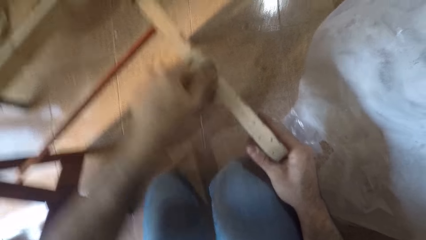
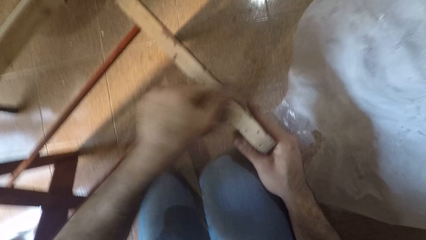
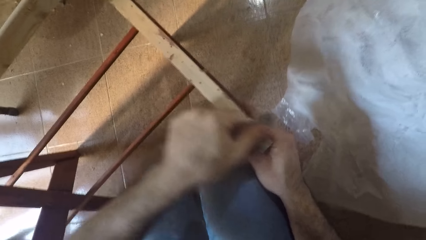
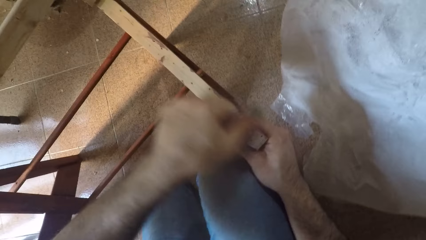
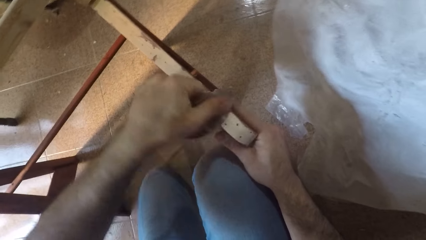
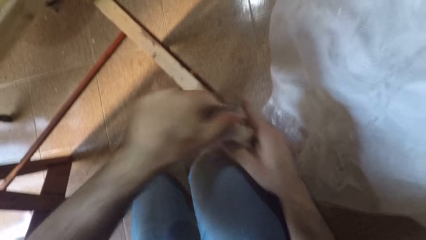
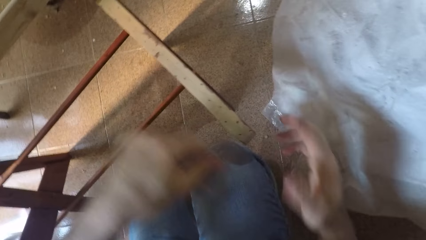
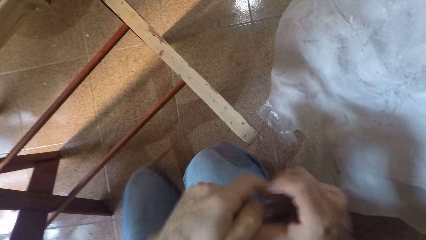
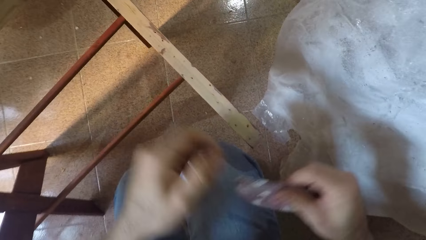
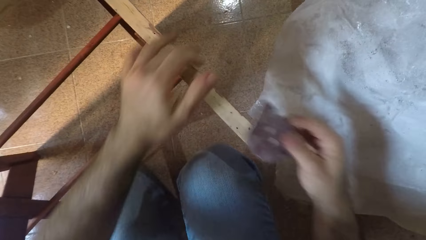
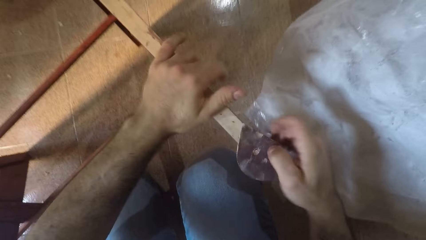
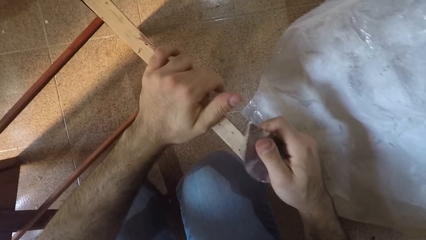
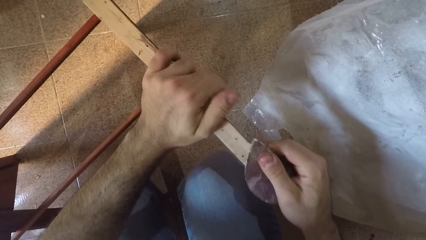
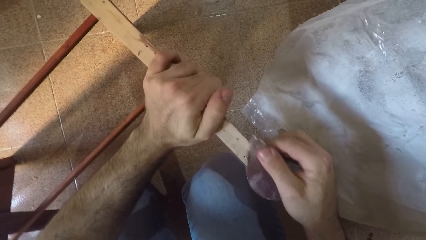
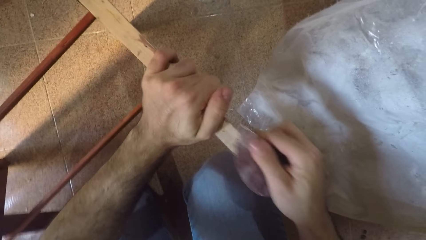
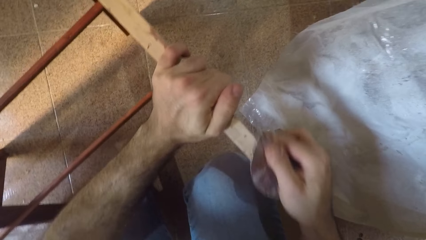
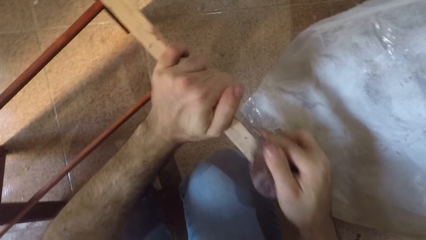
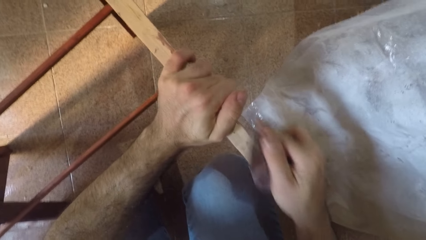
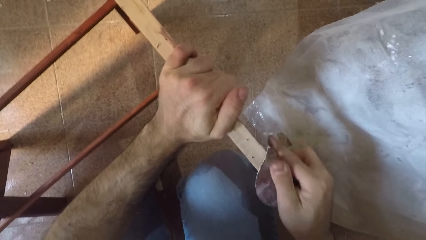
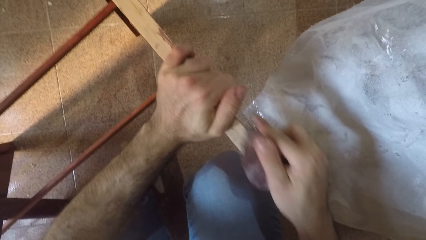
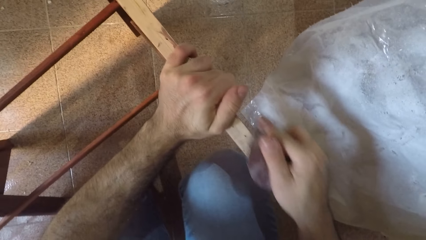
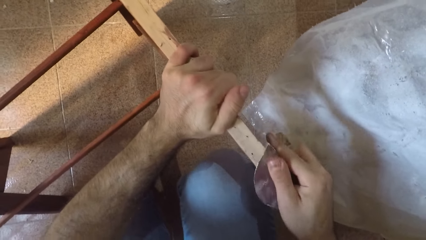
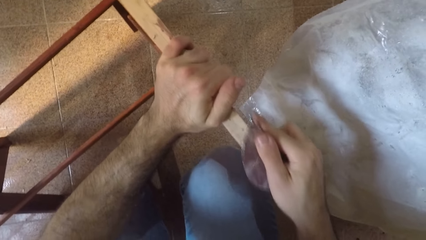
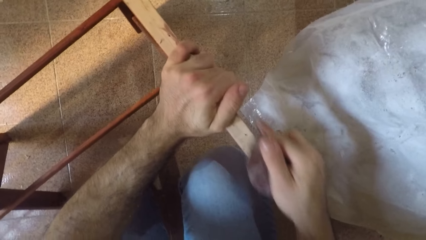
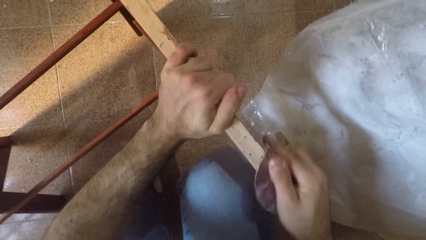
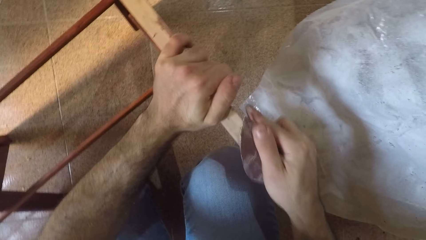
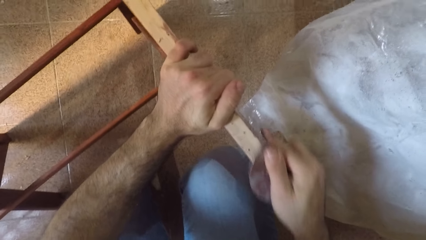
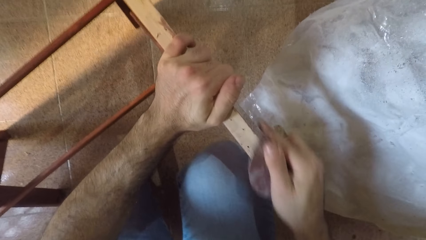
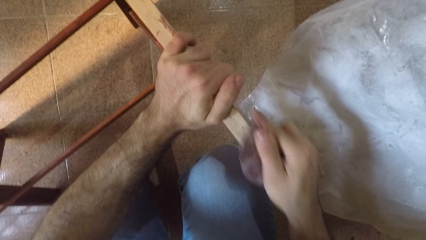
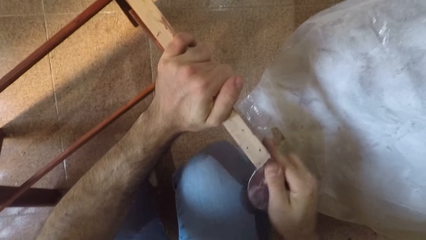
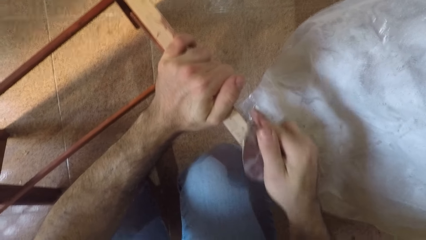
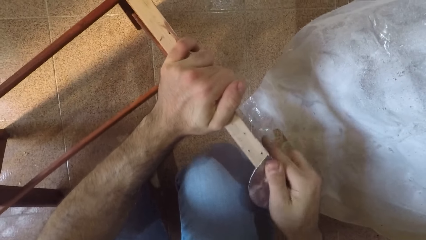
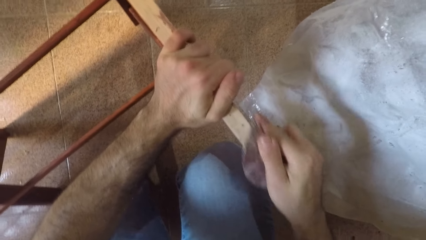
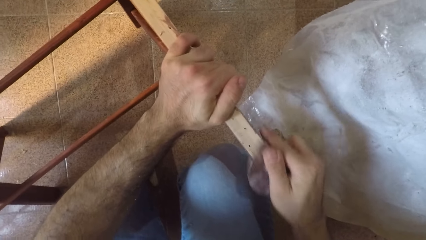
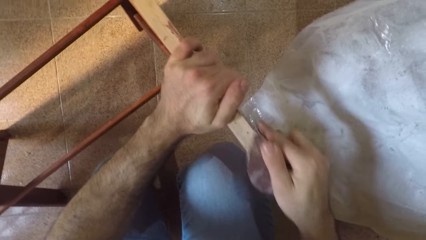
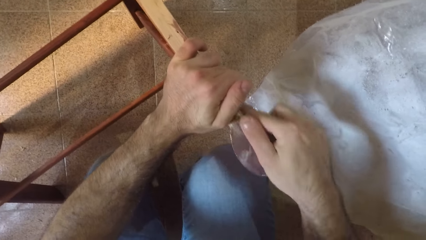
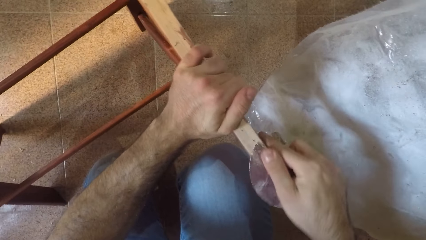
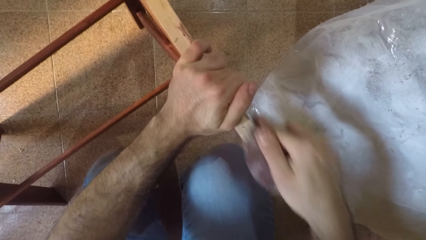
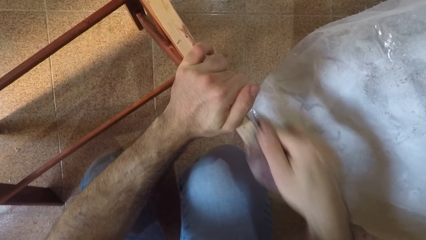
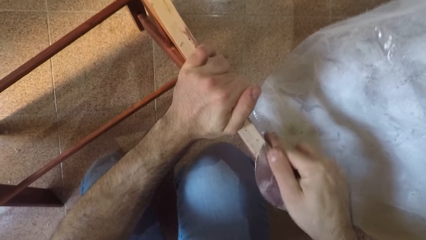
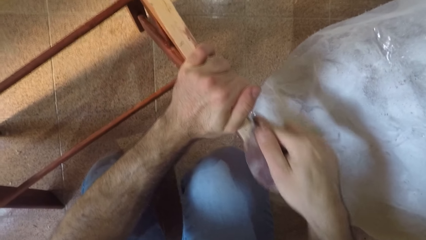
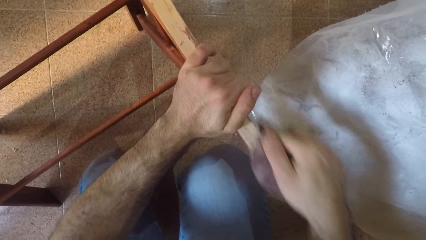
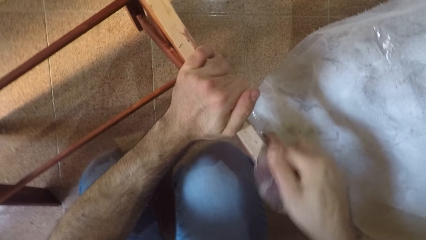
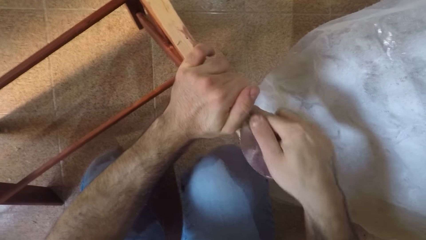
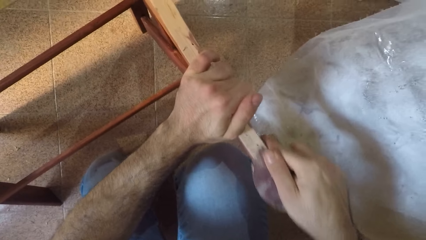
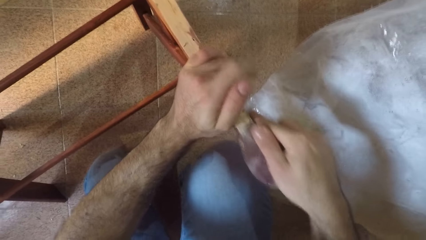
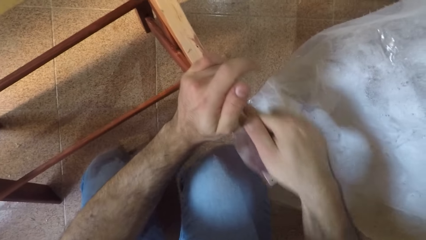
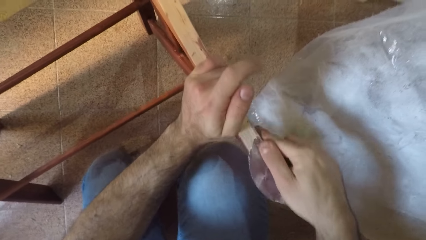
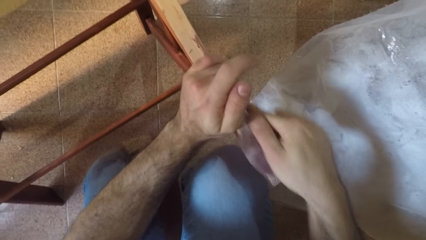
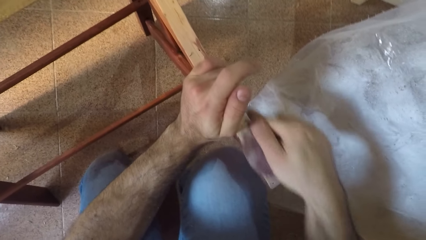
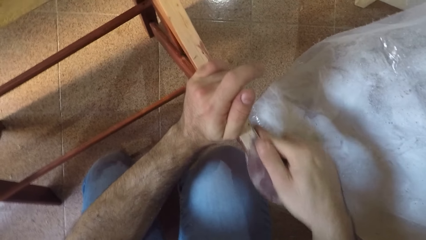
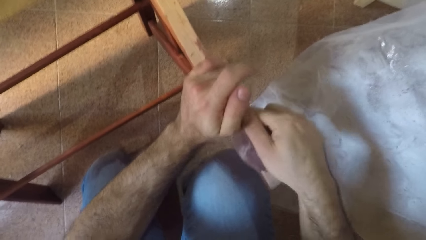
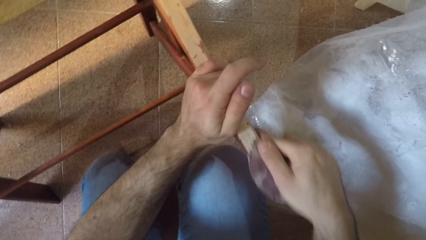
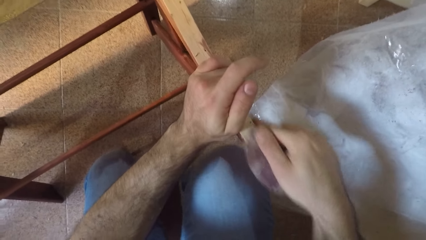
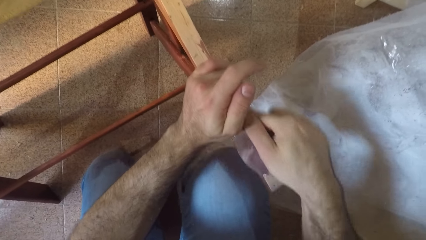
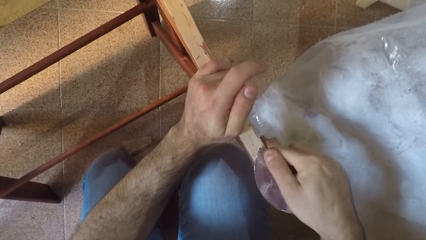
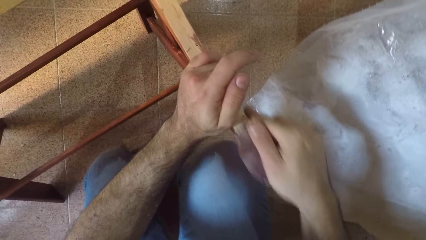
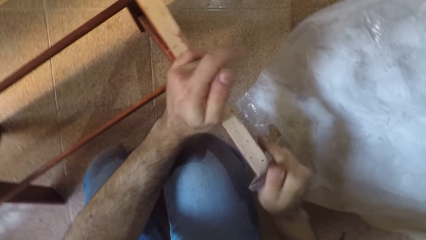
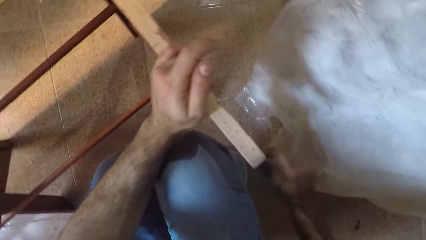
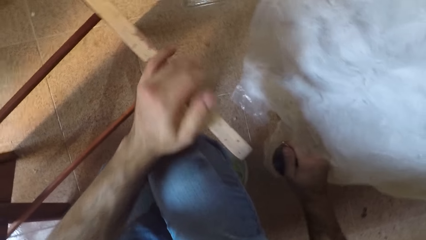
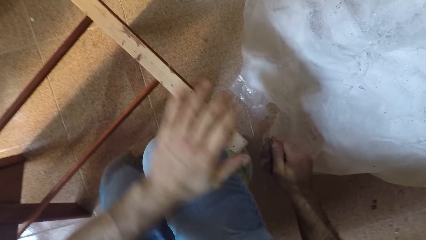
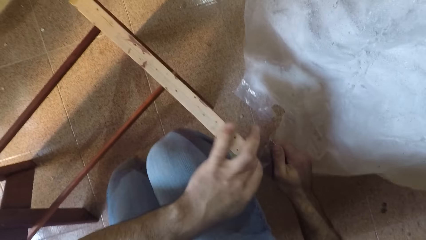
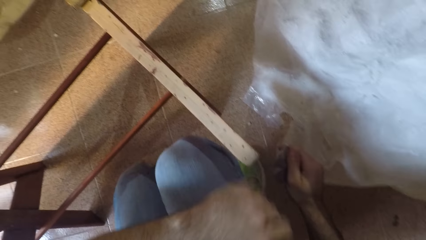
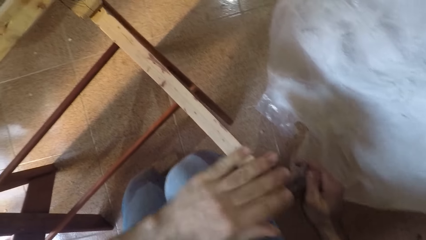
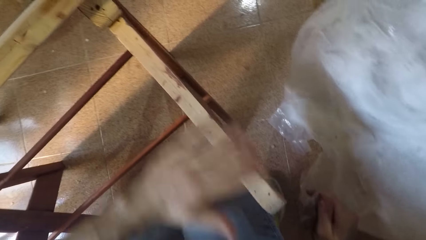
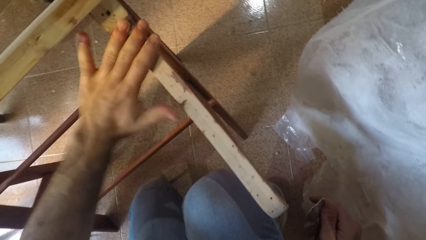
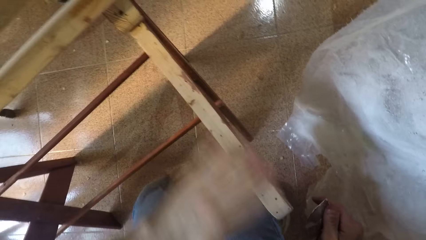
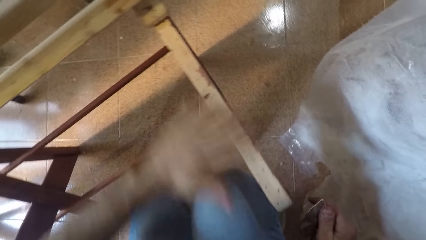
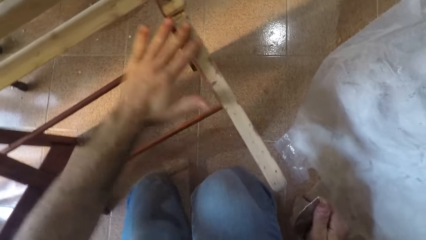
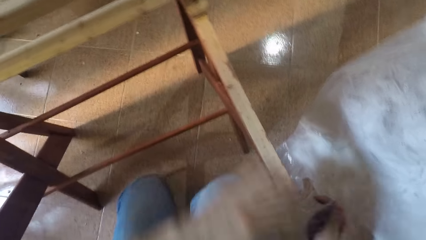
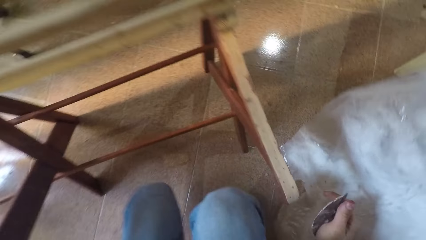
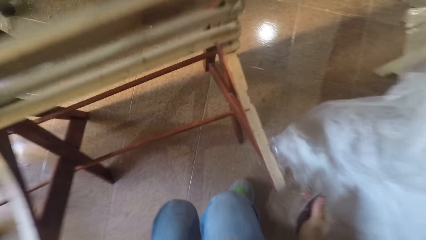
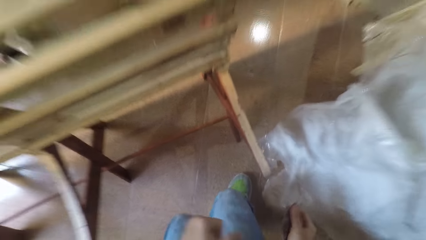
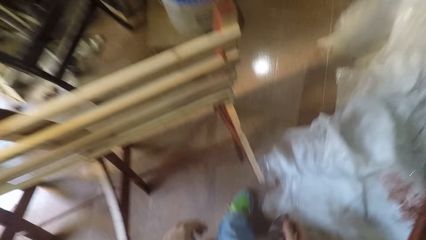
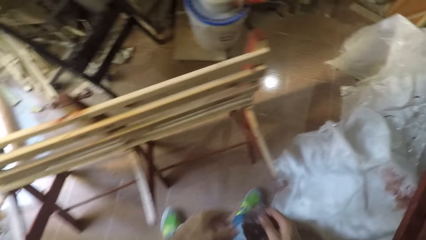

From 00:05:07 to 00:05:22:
The camera wearer passes the sandpaper to his right hand. He holds the piece of sandpaper with his right hand. He smooths the wood with the piece of sandpaper. He wipes the edge of the wooden chair with his left hand. He stands up.
